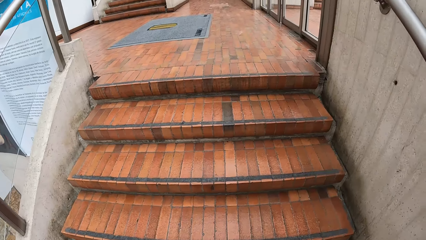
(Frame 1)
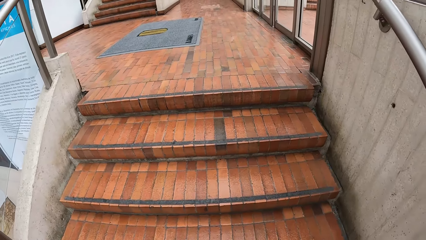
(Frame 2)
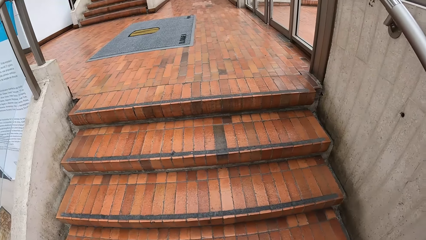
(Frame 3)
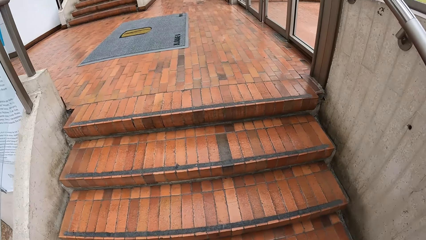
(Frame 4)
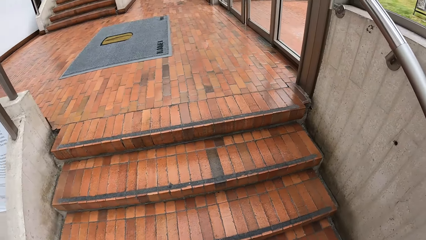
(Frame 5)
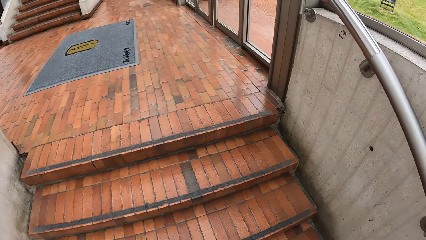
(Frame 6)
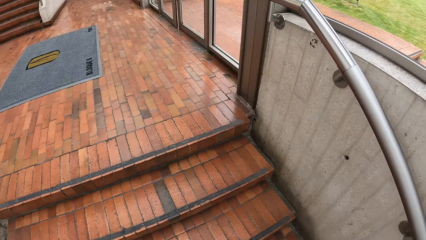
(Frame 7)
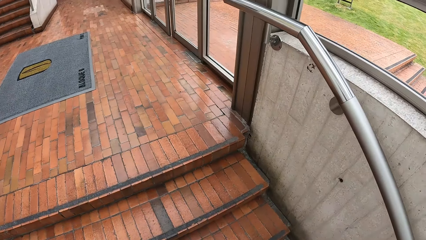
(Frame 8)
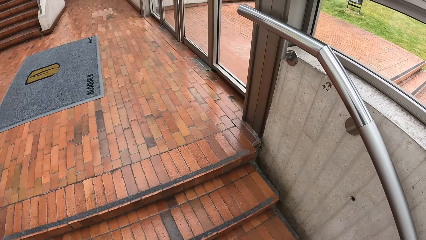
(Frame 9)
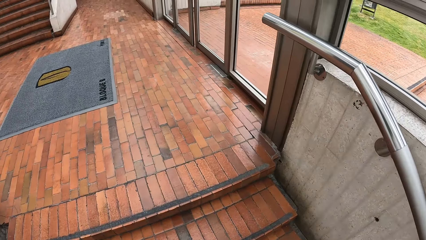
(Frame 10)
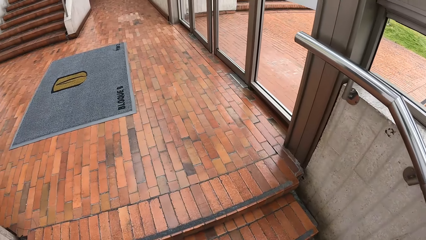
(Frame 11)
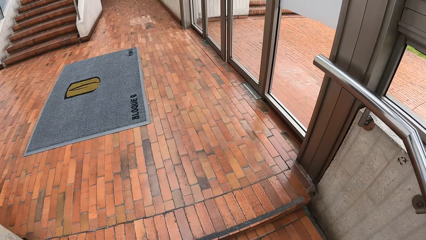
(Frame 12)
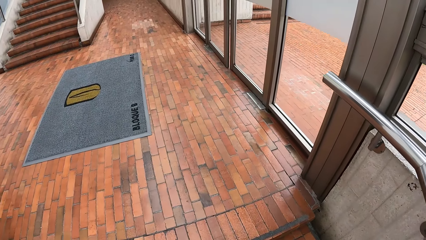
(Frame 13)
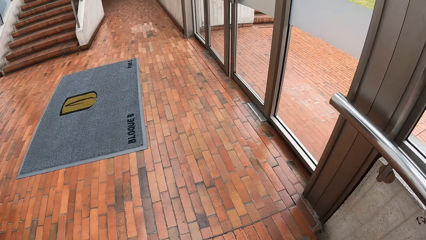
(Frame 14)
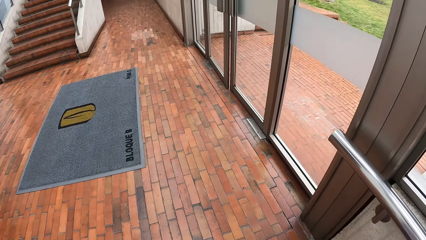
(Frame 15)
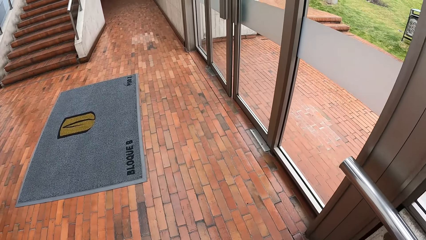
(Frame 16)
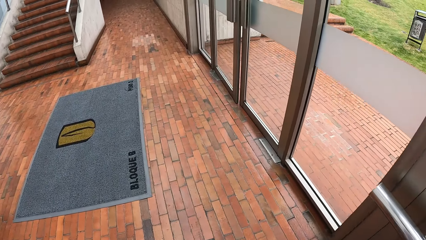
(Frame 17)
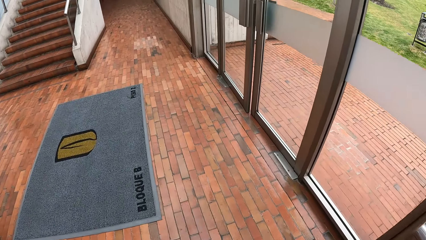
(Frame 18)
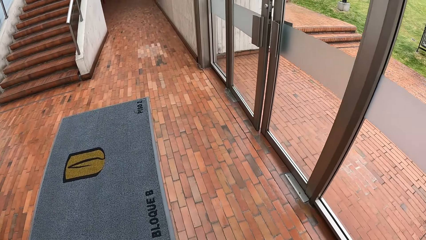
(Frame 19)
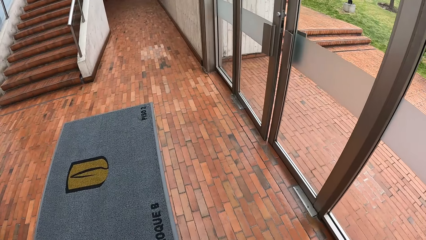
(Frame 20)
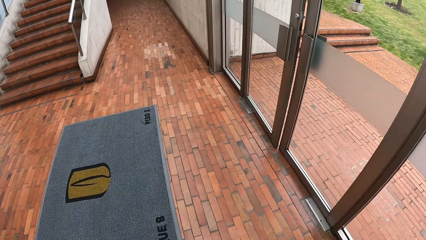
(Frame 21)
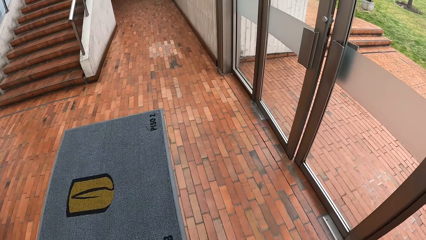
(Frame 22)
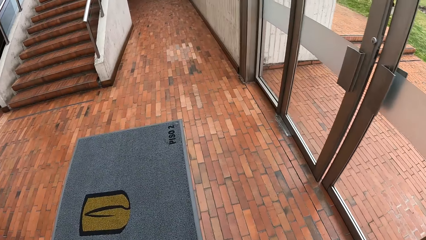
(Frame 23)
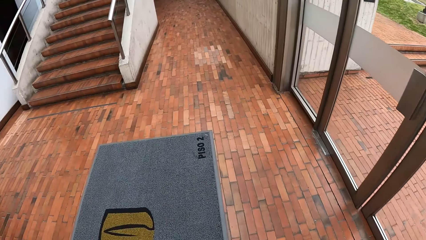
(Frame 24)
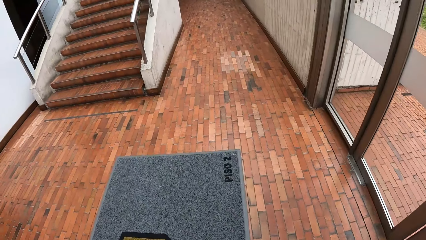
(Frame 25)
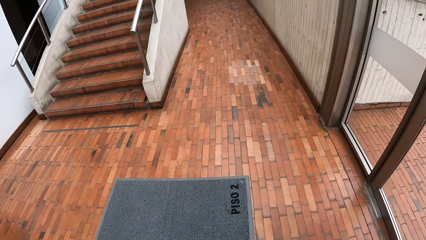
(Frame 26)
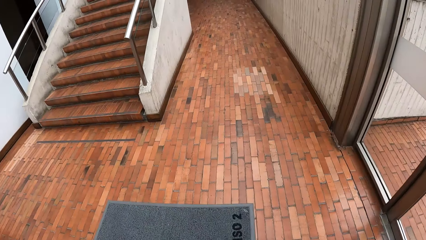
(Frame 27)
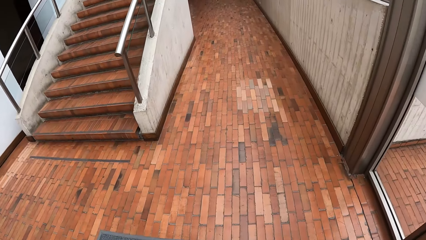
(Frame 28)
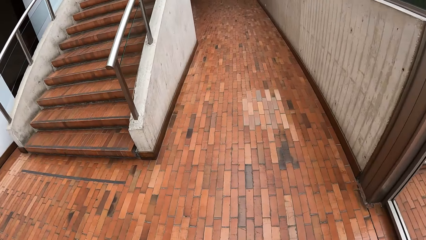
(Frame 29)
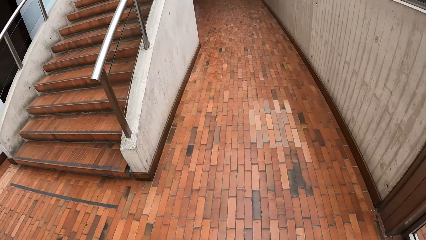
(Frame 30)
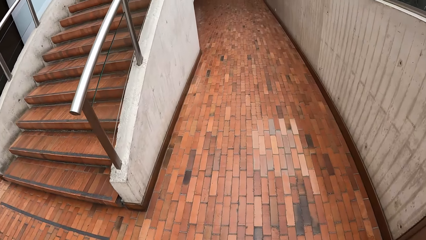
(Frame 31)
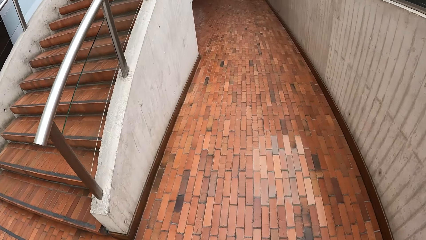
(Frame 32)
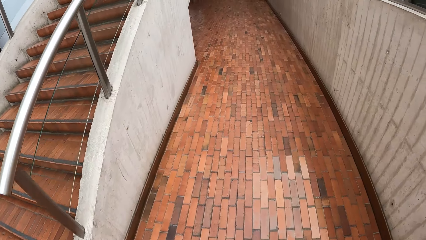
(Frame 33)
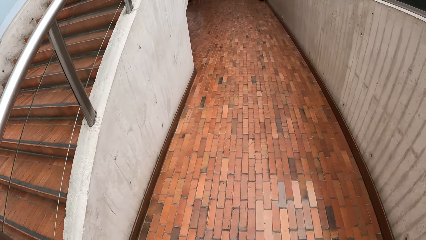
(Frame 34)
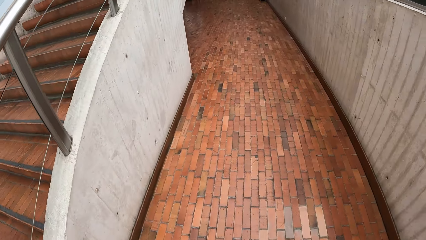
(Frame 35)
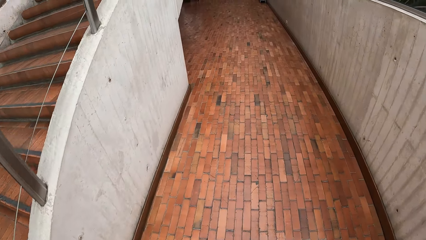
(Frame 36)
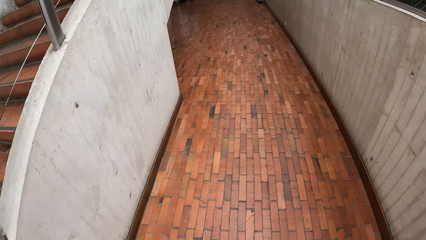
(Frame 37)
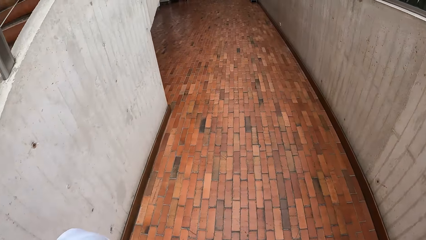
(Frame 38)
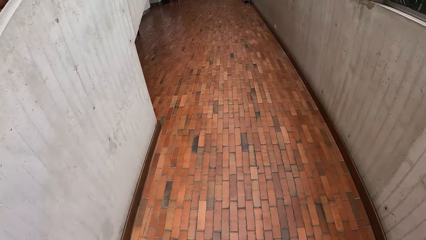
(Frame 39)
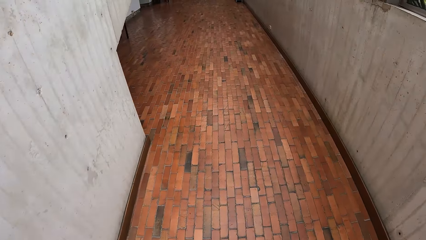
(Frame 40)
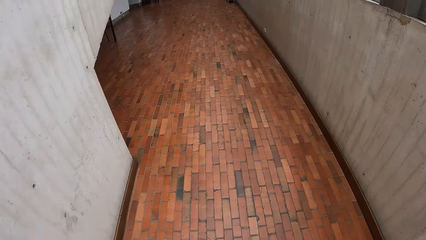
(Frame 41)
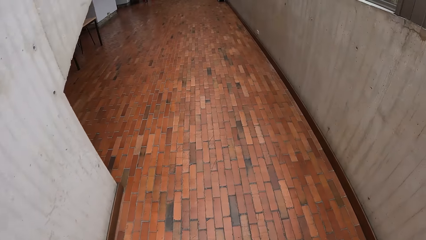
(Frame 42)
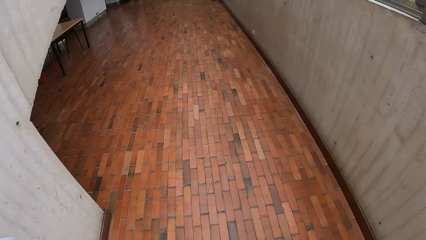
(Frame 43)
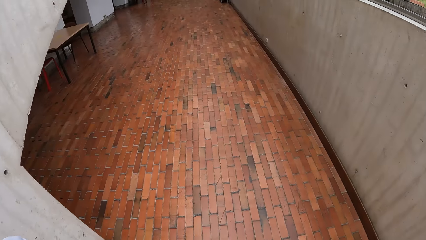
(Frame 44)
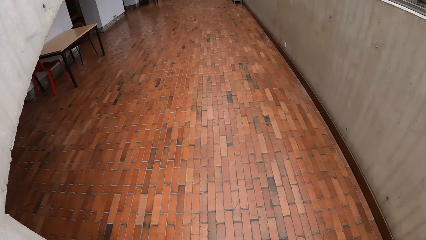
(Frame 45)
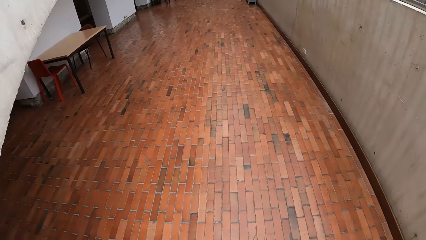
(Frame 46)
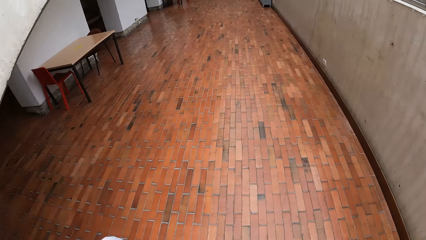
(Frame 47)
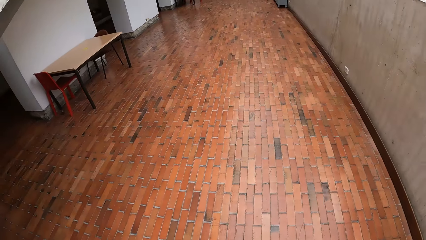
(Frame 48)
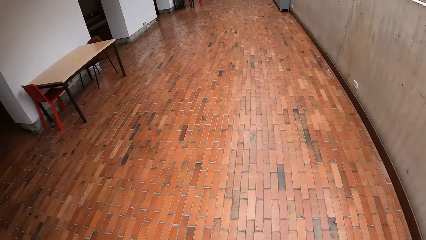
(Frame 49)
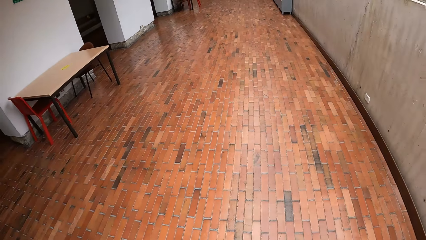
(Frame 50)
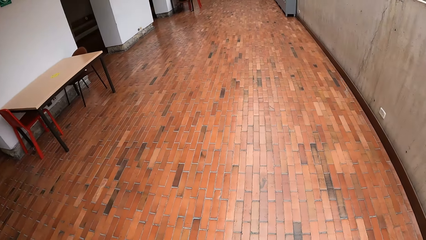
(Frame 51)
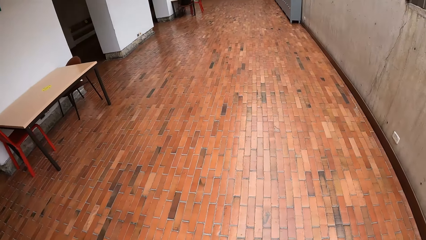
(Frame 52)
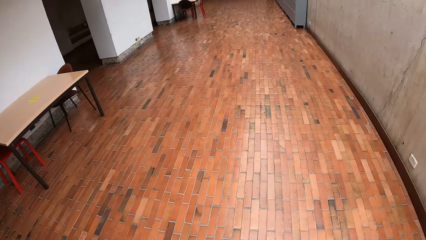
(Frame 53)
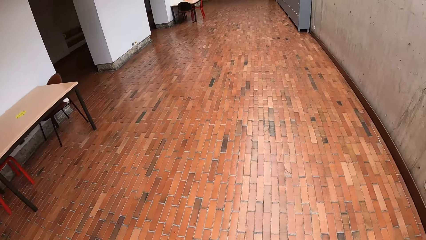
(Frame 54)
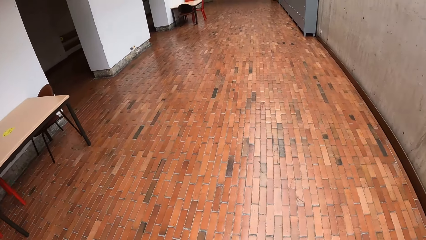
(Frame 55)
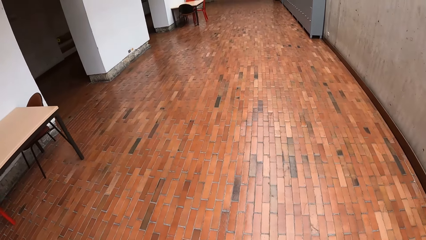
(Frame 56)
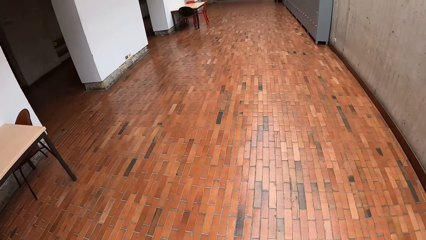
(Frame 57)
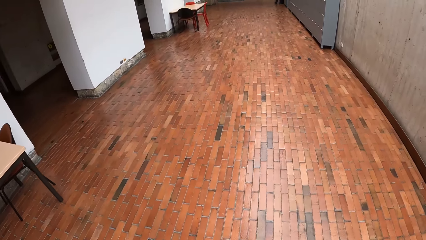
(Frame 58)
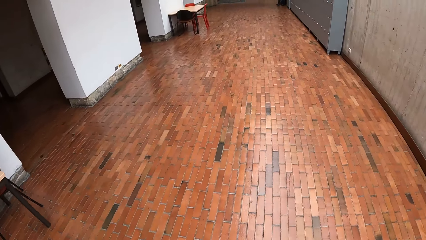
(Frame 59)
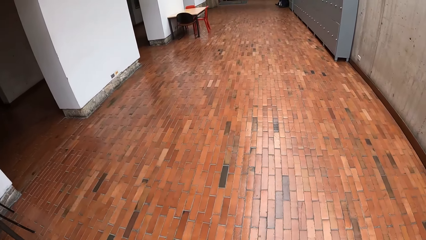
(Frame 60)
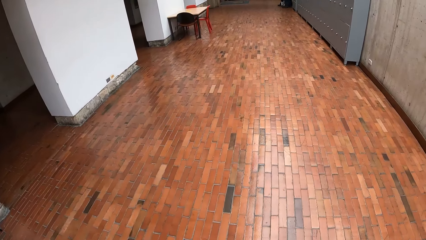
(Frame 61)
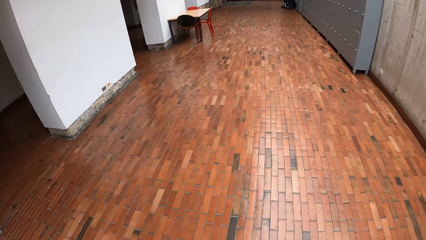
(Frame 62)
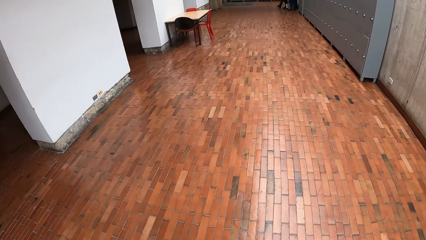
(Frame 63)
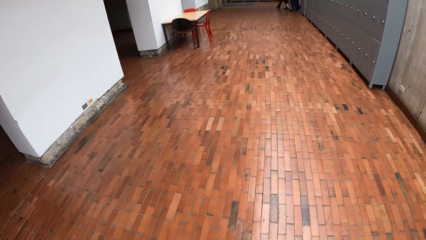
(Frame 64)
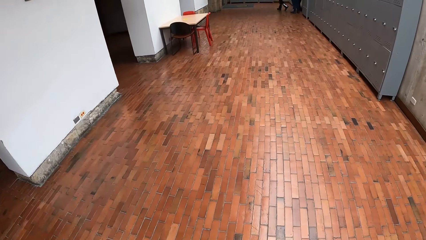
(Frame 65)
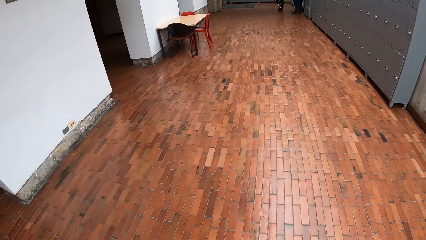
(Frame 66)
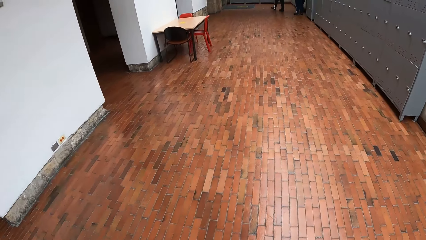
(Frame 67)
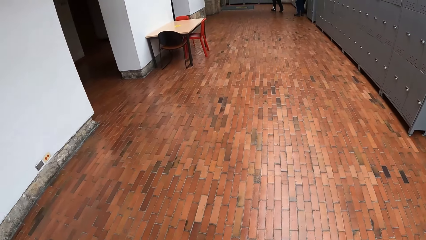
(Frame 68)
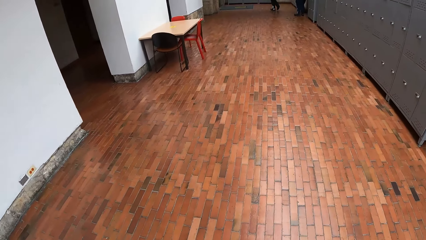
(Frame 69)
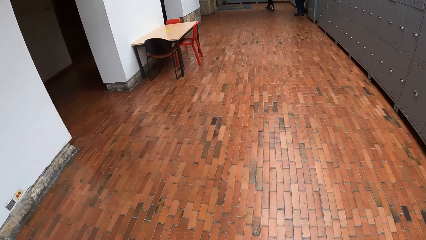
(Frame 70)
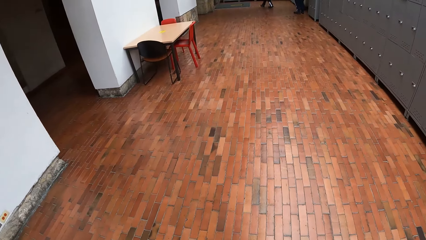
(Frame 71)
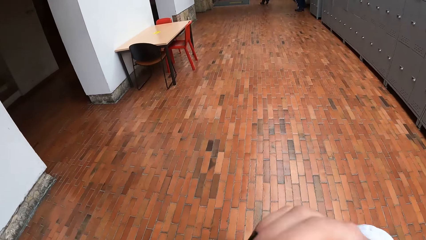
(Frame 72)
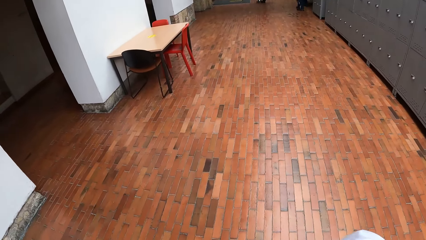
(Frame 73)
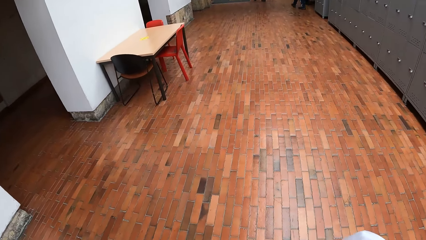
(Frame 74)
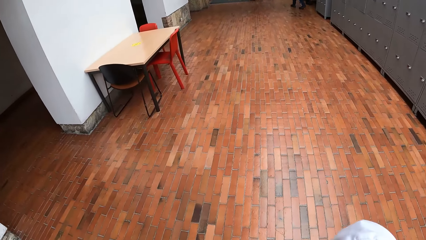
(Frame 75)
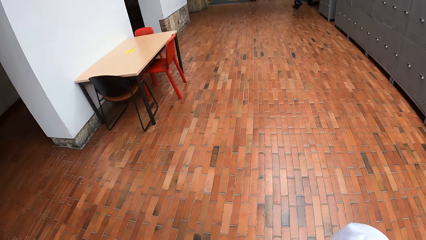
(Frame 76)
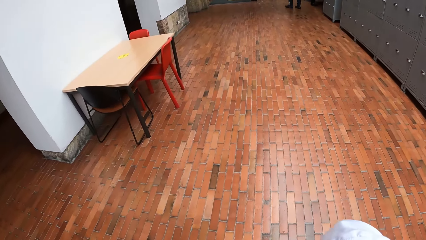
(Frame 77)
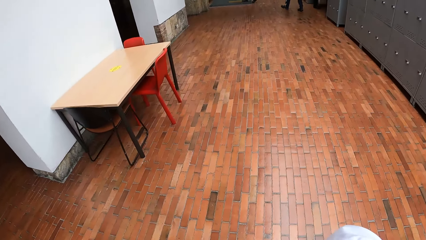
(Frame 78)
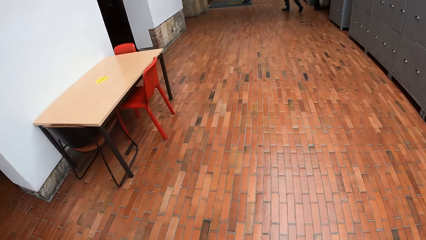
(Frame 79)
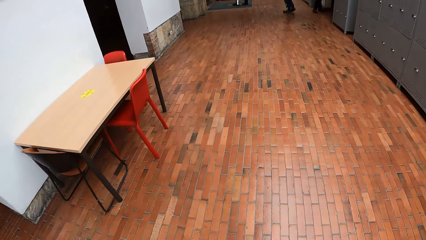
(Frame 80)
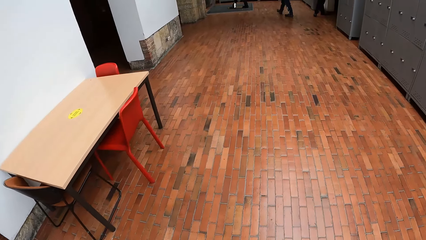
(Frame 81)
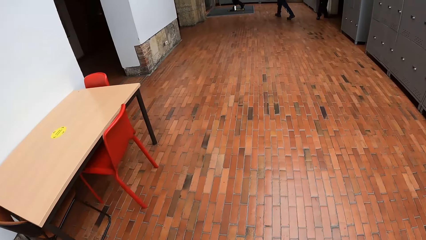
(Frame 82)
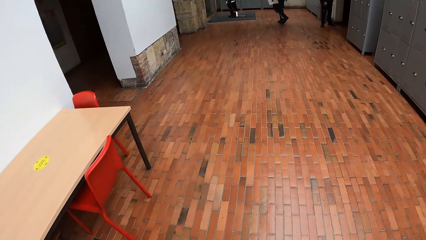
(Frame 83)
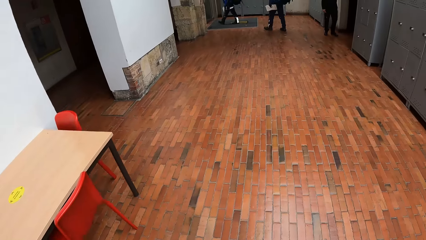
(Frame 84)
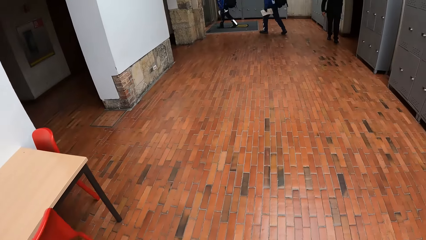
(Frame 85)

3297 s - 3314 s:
The camera wearer walks on a walkway in the building. She touches her face with her right hand.
